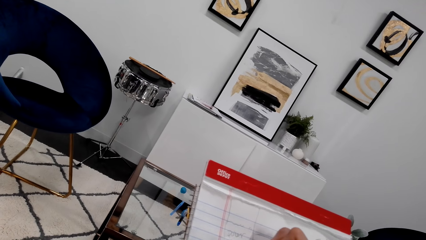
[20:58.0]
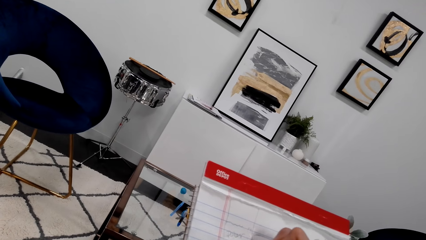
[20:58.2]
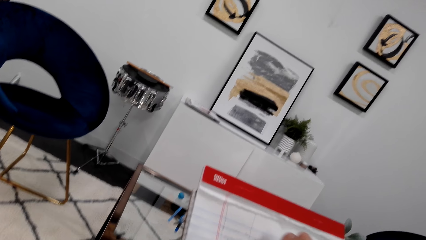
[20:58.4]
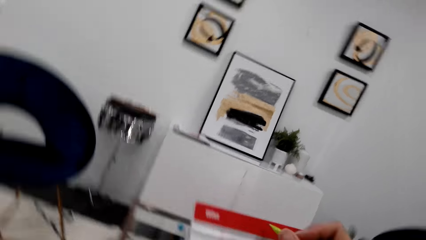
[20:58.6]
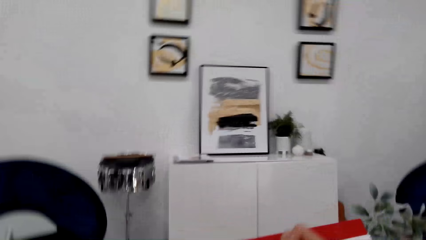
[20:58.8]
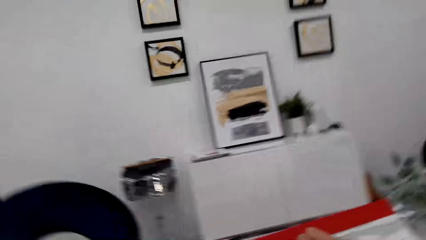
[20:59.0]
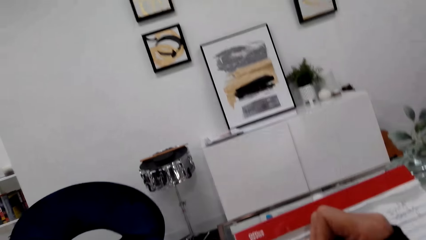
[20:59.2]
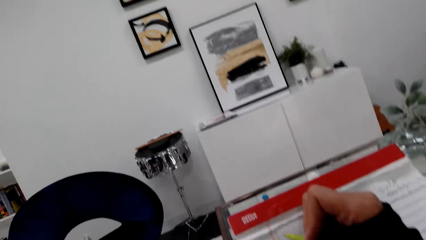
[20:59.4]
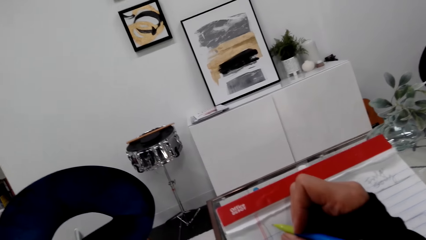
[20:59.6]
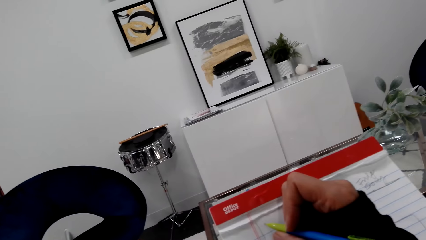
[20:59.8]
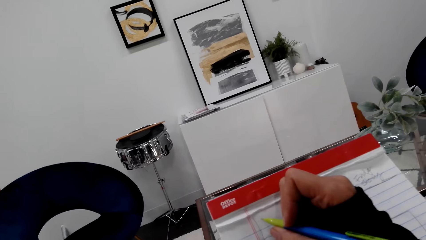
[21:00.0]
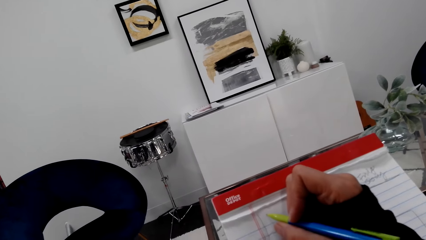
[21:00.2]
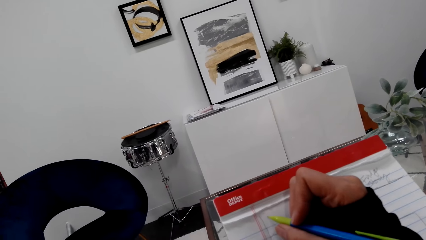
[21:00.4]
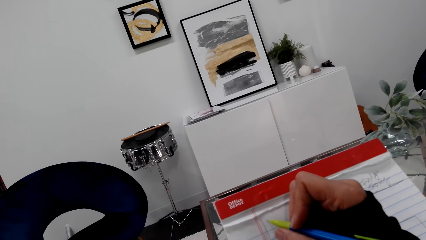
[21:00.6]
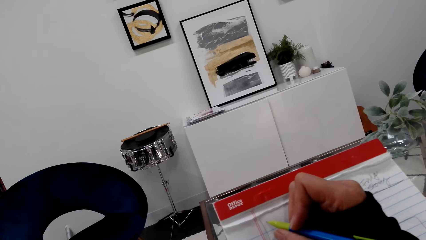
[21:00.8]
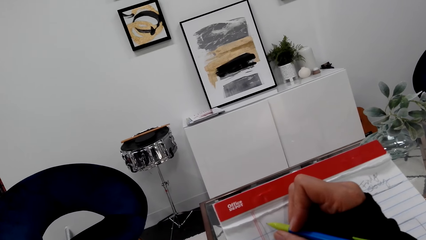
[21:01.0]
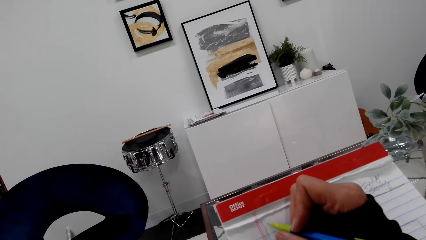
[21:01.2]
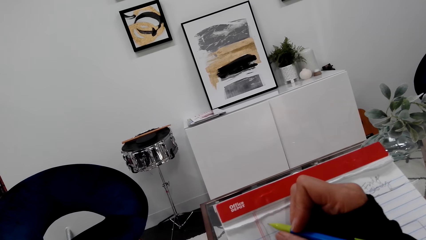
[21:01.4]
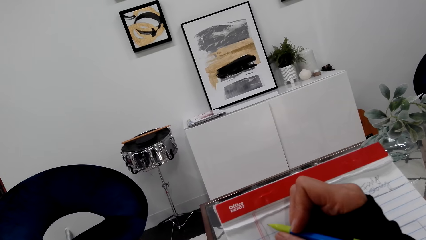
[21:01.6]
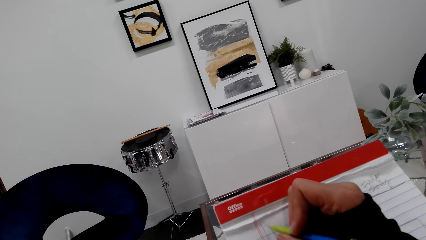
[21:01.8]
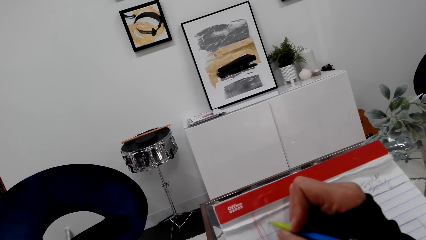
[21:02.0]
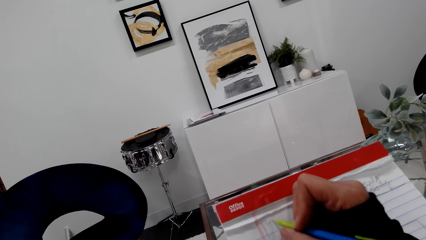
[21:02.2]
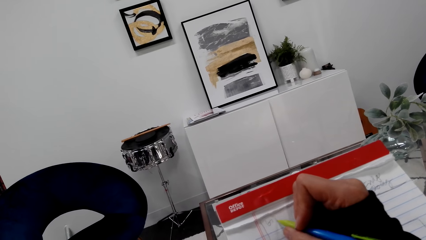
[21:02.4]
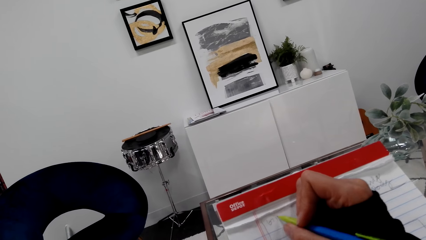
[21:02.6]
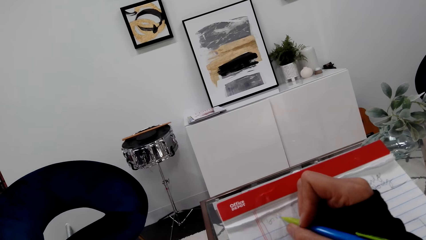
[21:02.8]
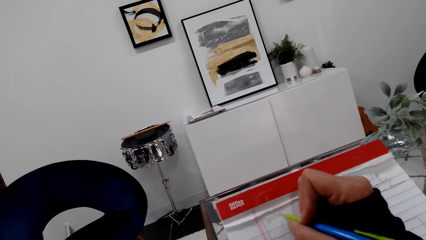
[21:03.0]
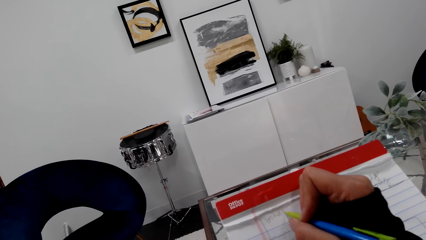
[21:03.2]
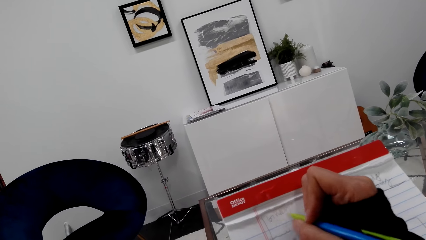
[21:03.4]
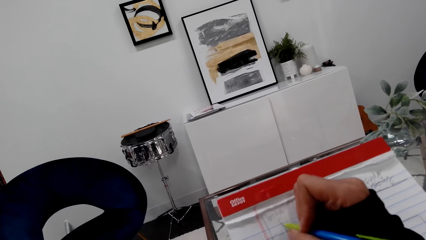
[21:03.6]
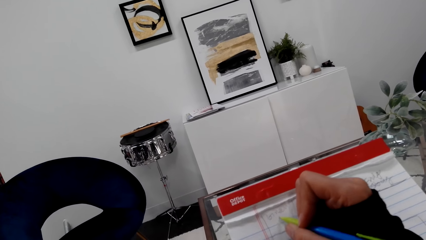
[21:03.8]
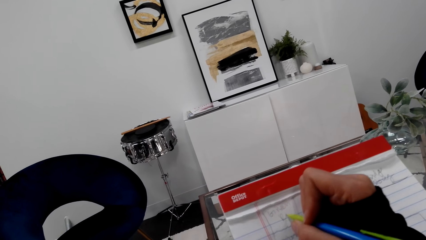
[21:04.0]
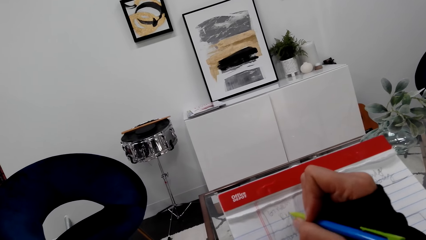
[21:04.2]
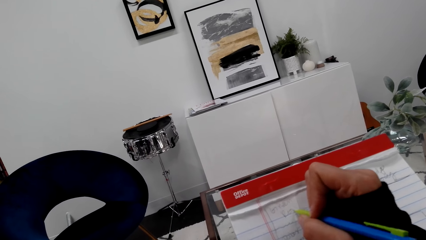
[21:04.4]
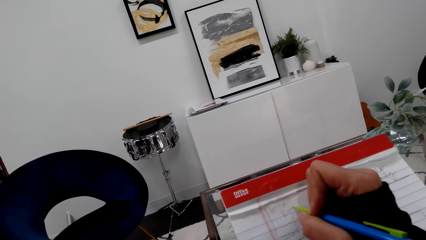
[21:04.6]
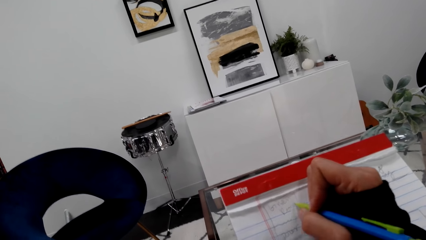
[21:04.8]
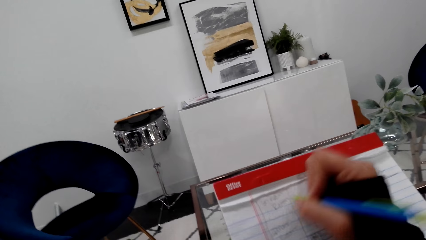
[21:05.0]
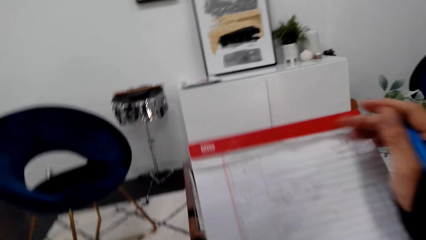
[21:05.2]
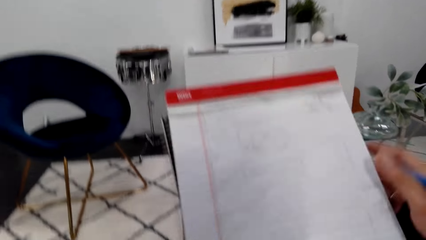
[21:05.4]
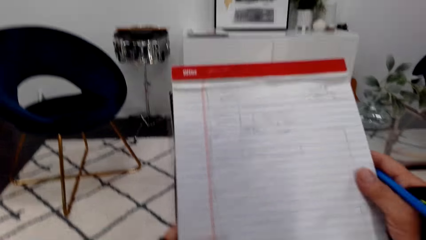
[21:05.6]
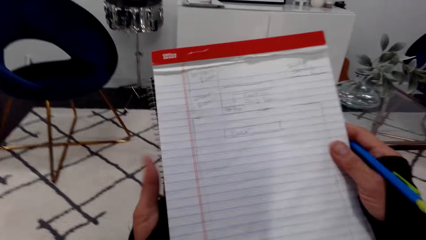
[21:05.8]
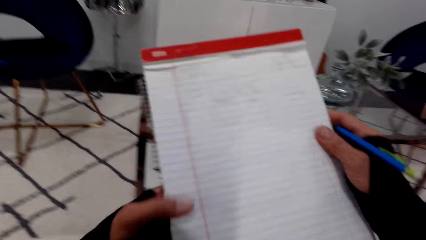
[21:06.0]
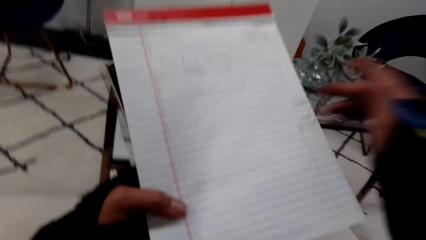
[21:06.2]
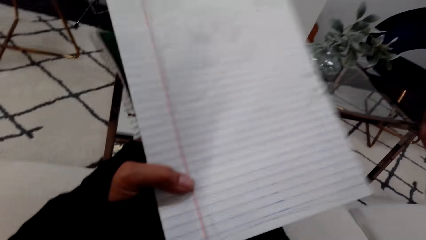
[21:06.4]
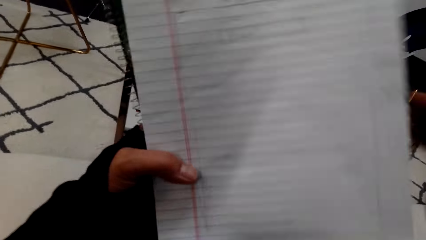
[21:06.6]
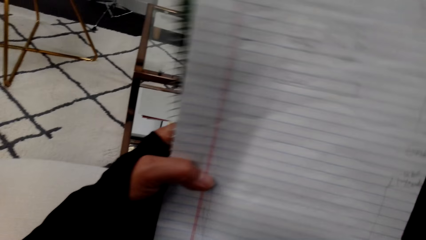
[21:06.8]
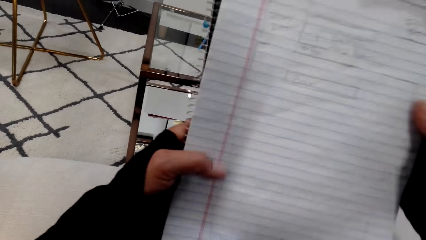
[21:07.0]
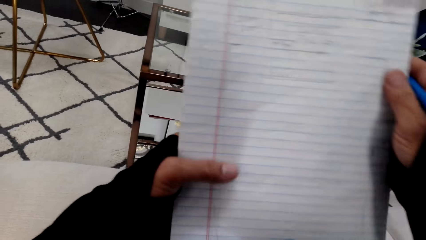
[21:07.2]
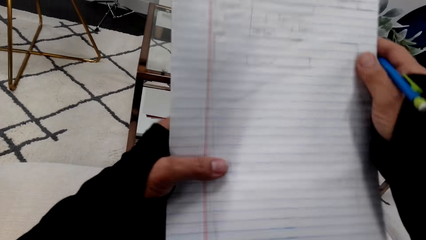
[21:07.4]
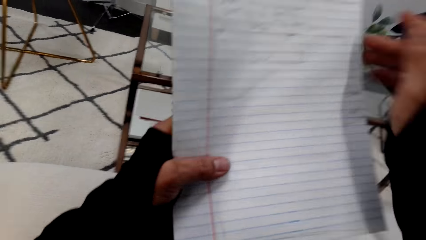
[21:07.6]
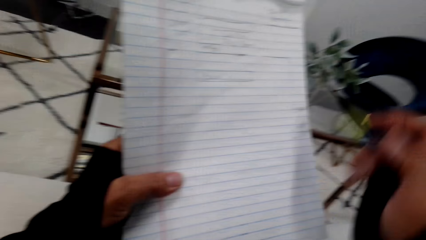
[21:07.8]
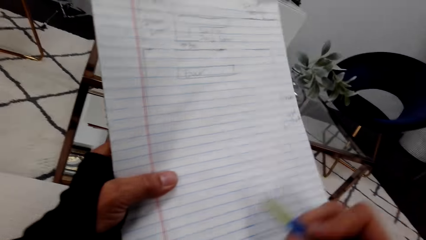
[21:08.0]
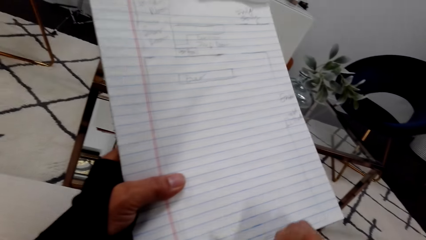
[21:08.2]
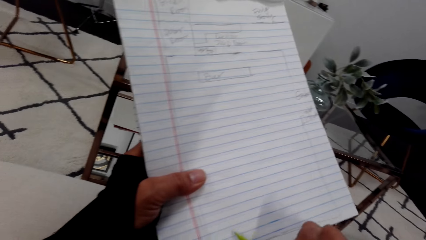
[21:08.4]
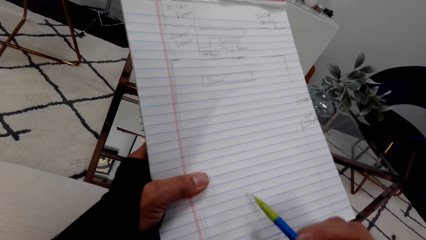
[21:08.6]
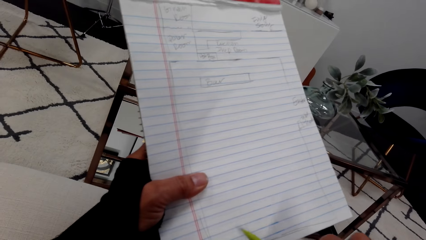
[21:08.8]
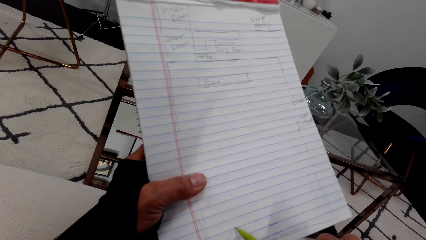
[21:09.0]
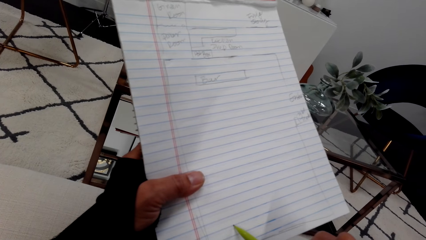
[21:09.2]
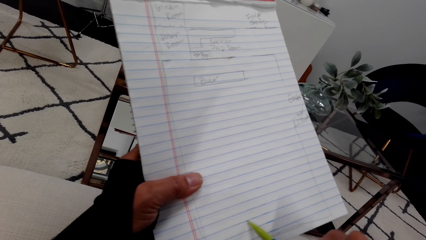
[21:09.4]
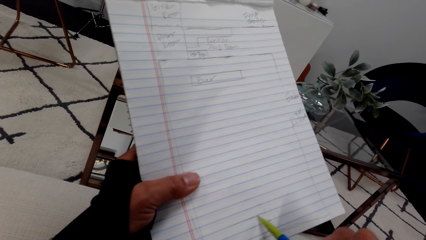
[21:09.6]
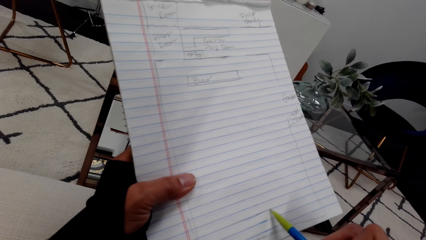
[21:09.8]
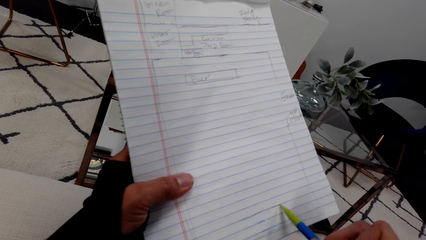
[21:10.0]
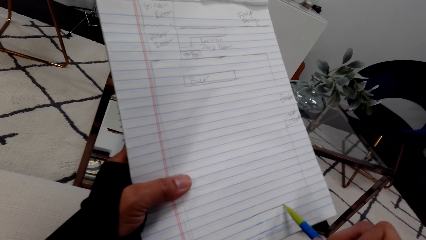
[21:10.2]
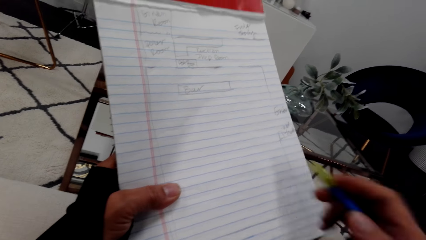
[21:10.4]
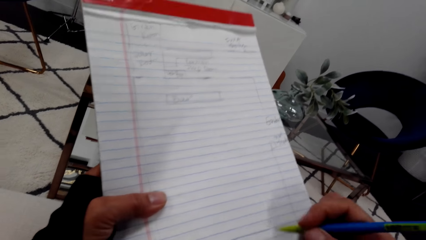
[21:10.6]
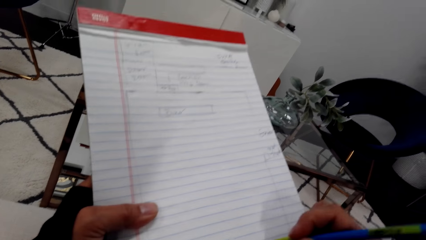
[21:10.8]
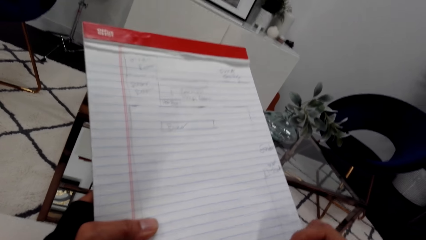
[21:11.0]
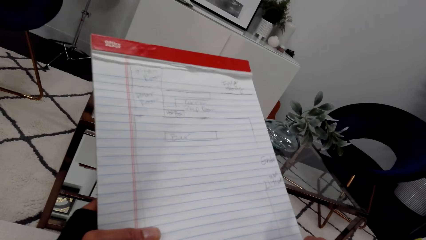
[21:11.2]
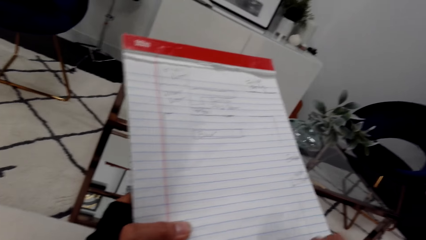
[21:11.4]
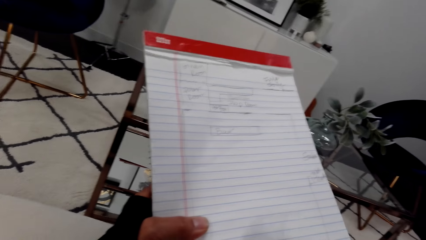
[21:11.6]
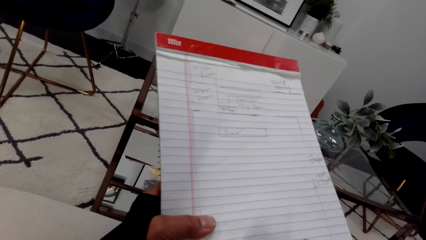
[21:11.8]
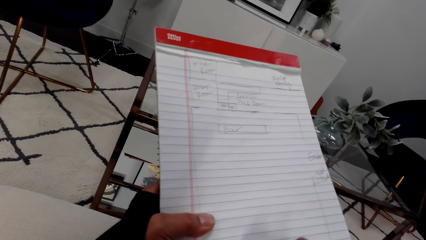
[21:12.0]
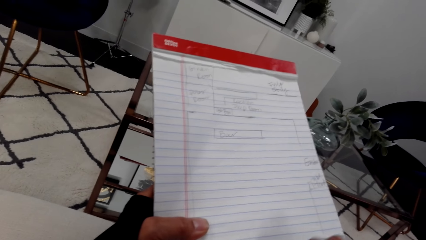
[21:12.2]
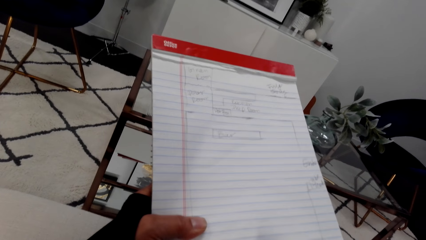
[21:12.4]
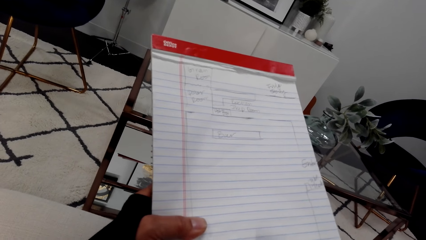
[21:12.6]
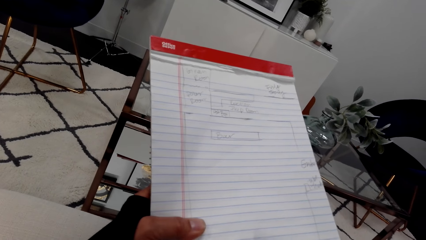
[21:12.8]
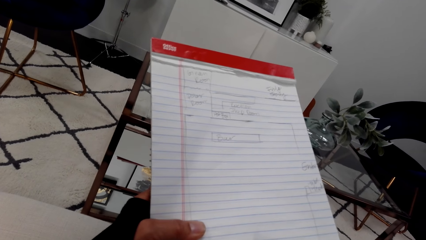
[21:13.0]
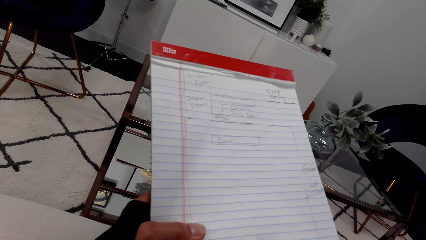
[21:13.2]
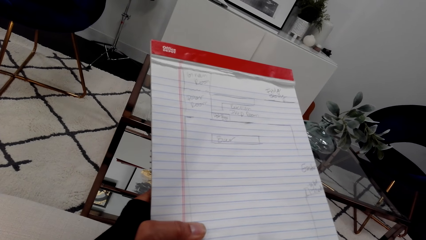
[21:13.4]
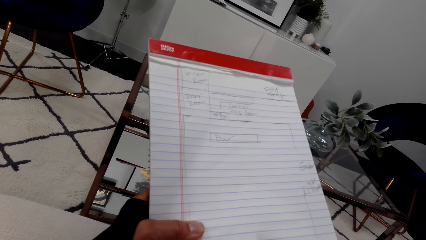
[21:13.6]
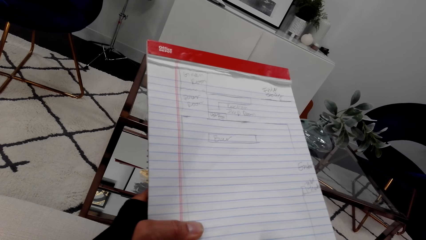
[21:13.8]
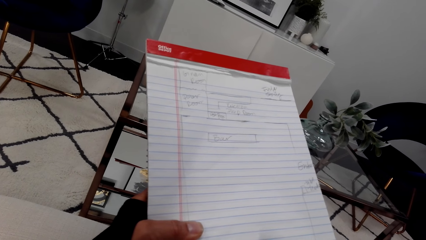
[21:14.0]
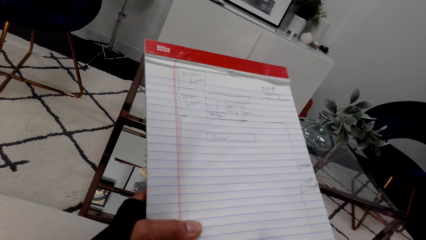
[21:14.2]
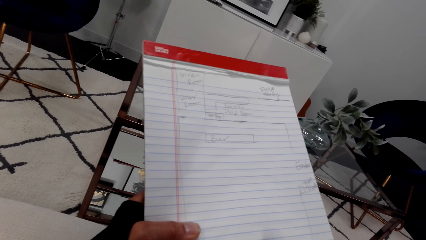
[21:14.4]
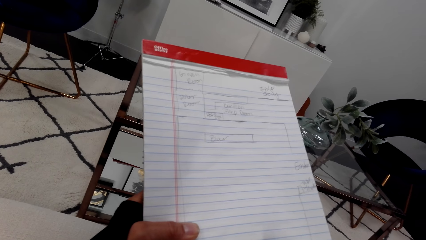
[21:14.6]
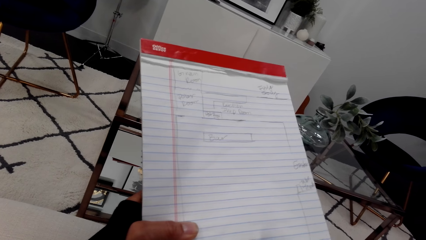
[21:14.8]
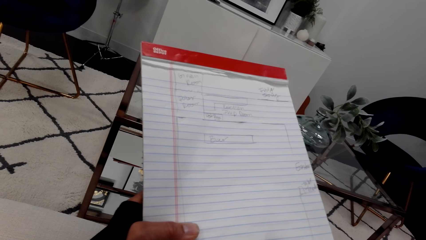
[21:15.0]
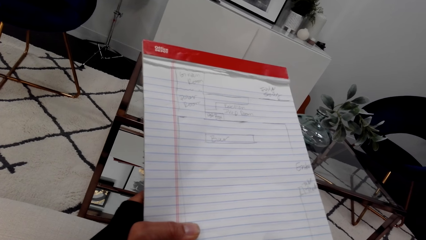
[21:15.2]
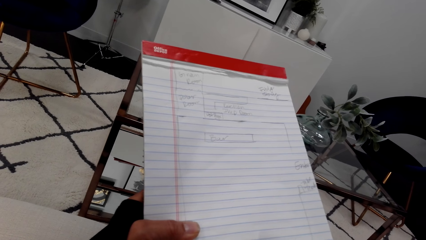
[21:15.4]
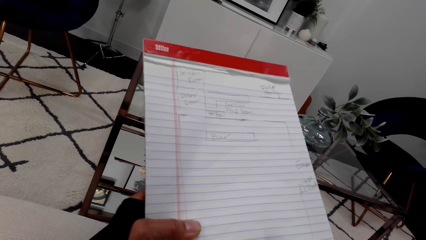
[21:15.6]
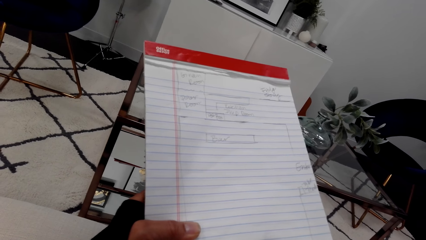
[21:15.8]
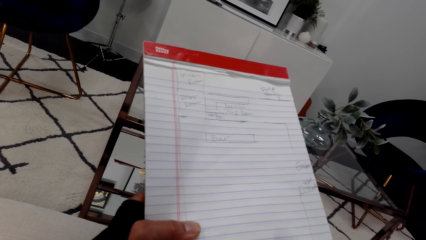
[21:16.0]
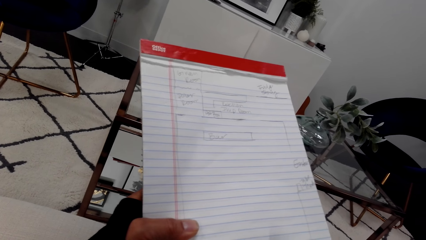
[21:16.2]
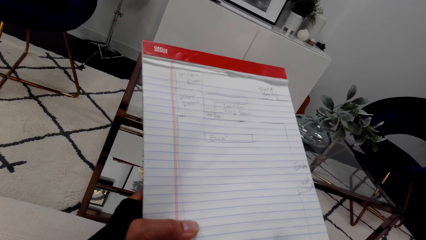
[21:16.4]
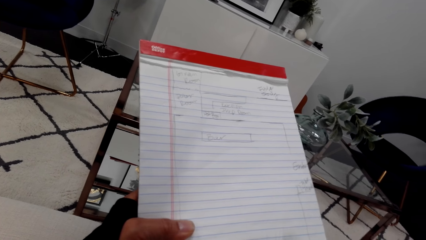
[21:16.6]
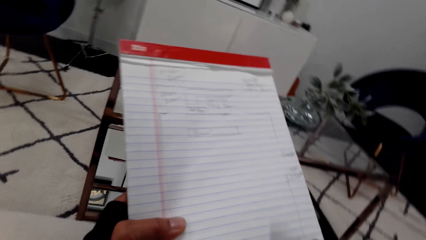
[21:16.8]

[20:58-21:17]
The camera wearer writes in the book. They move the book. They write in the book.
